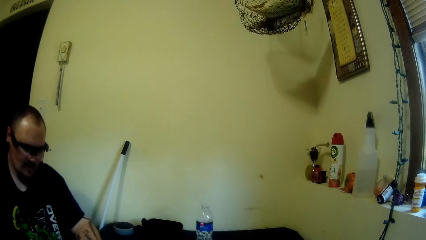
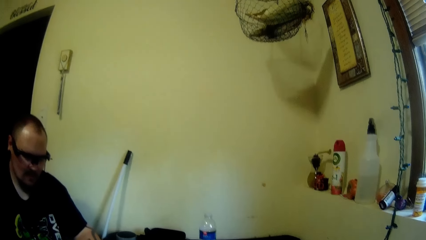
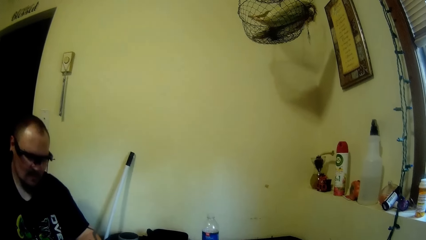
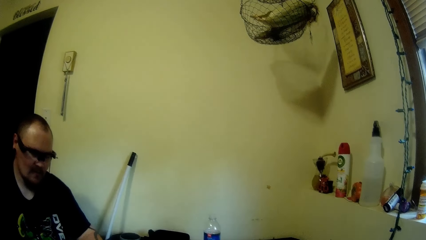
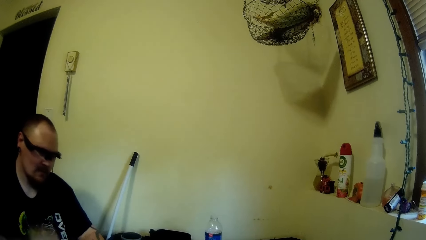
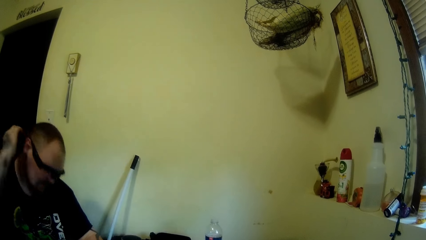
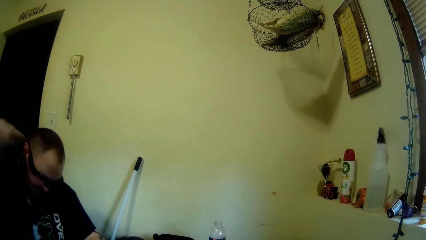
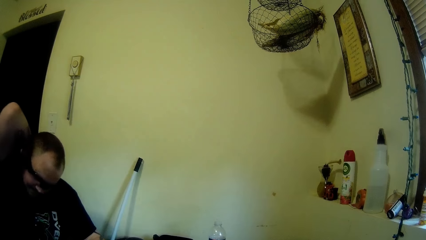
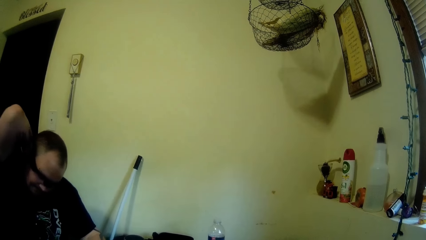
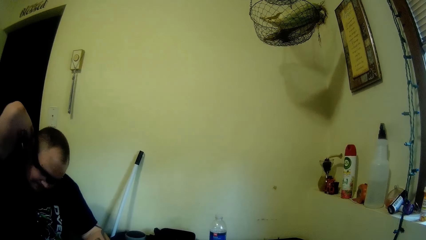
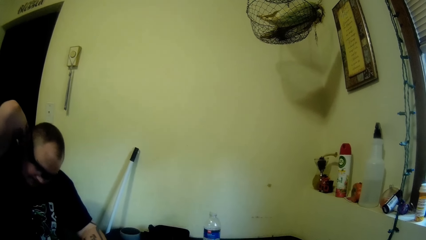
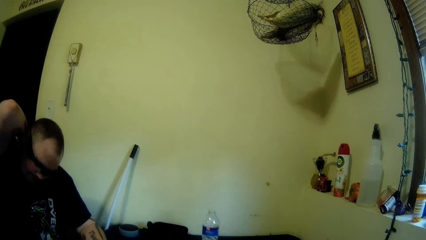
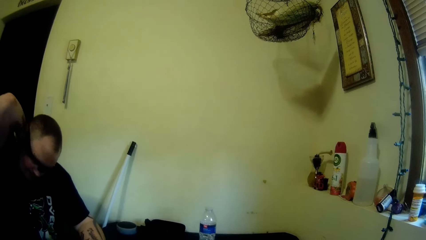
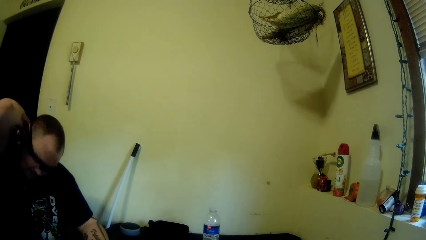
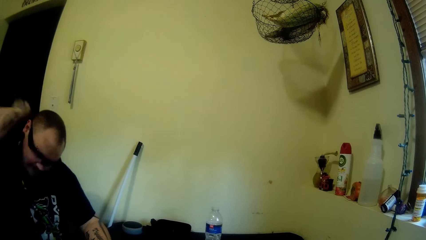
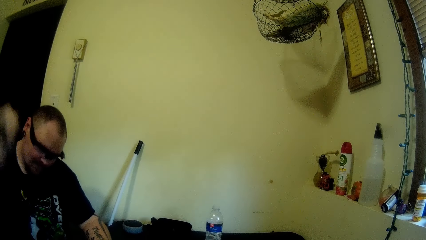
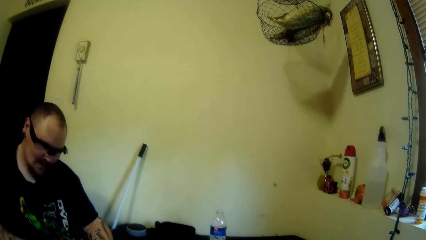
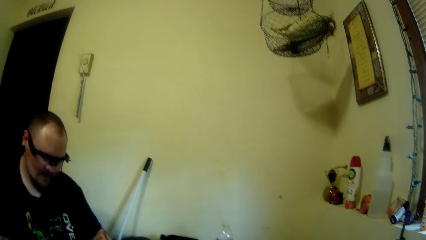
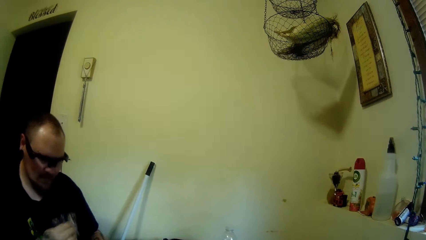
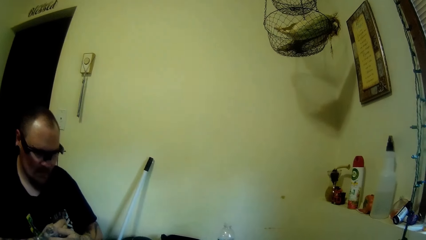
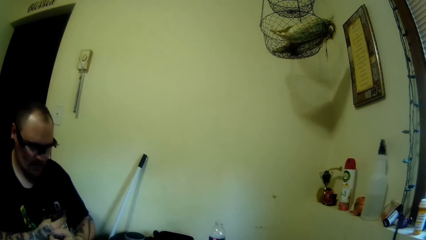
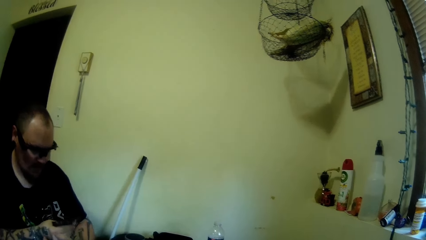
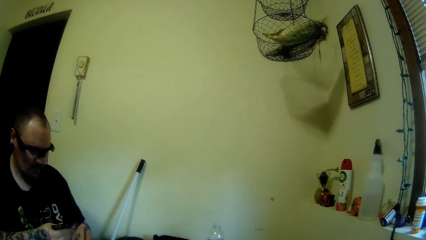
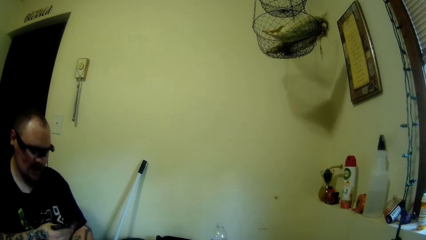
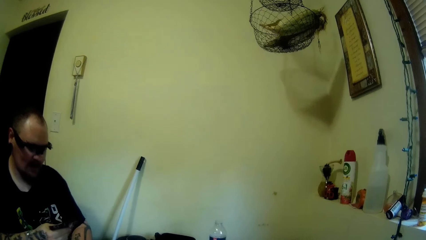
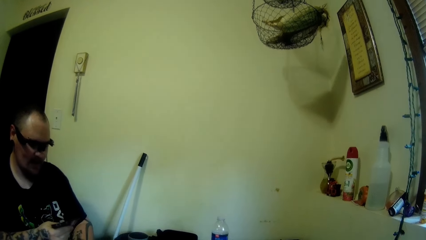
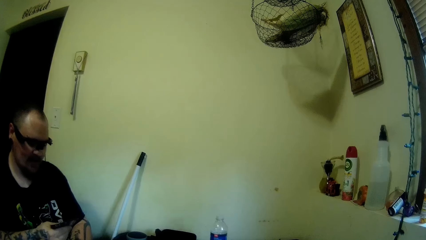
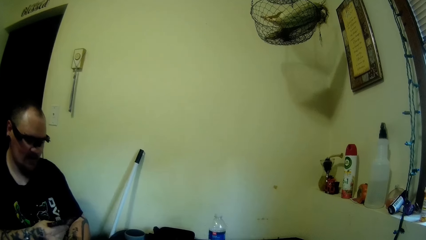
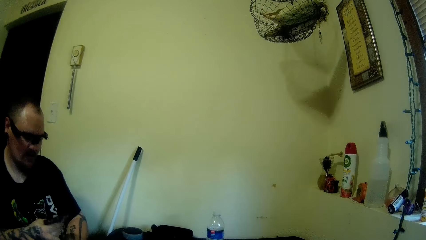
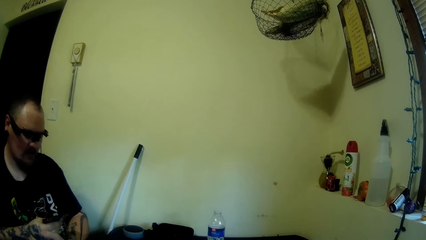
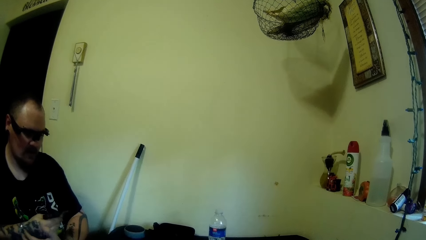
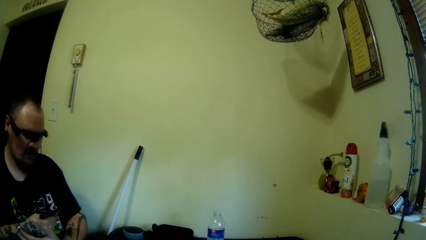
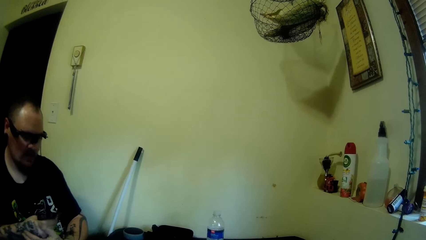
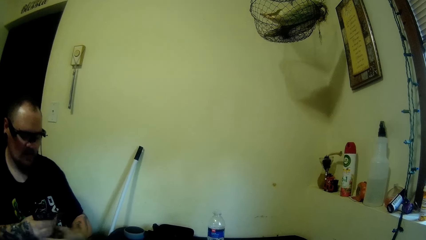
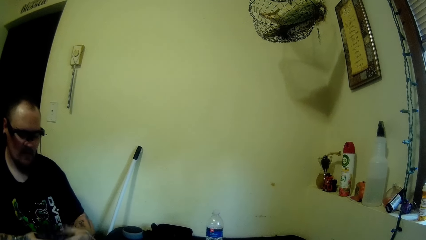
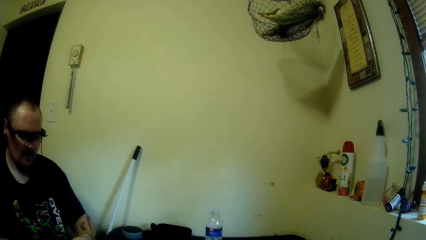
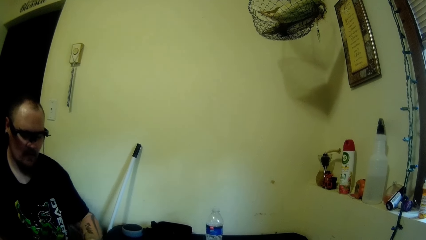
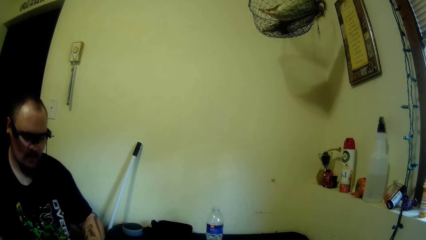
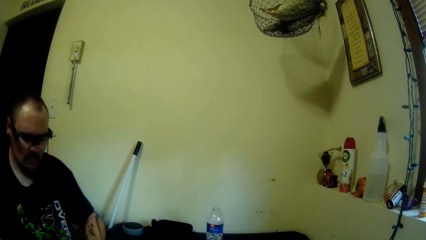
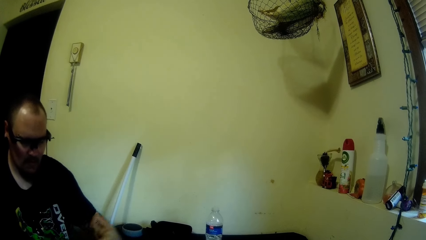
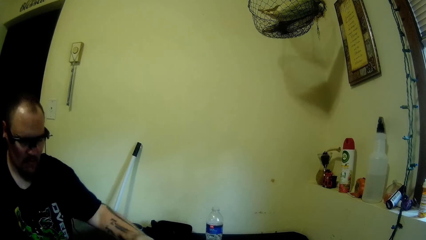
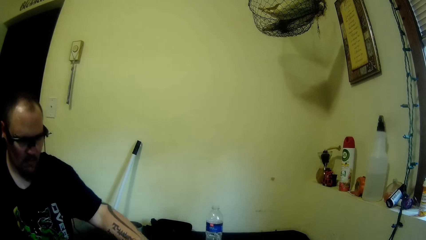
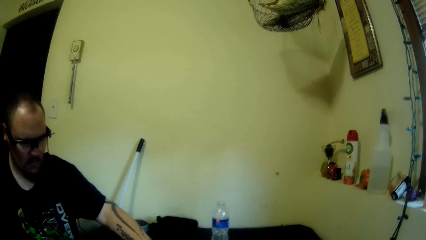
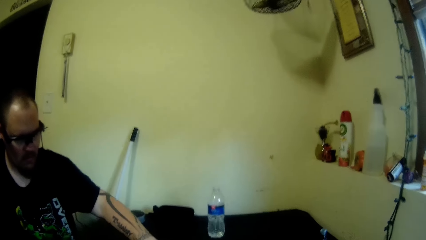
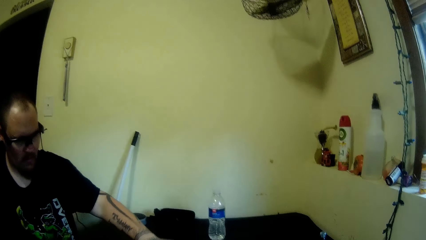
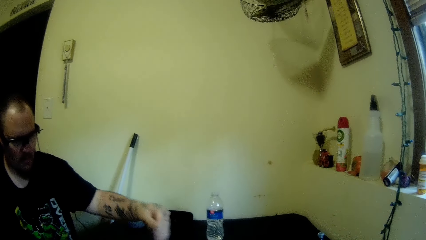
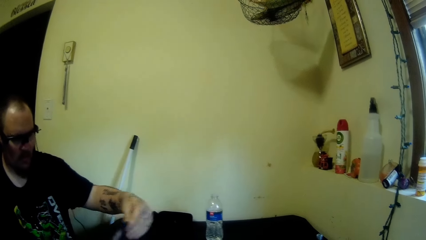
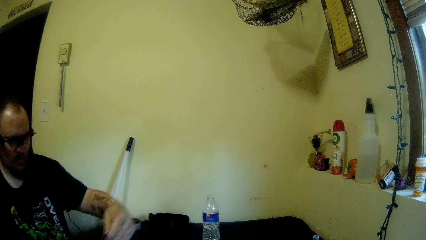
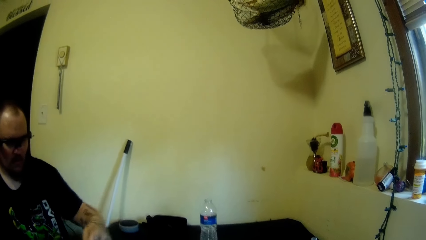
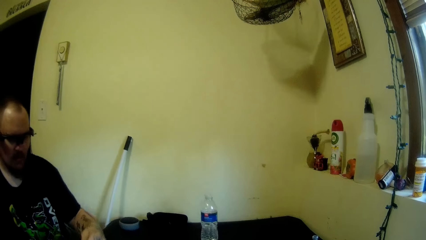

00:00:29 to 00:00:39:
The camera wearer scratches the back. They play with playing cards.

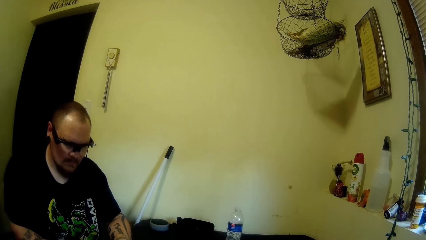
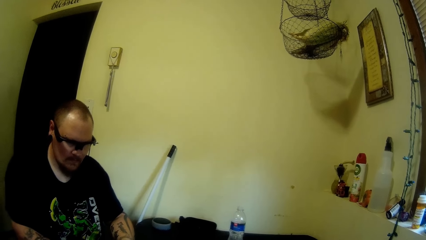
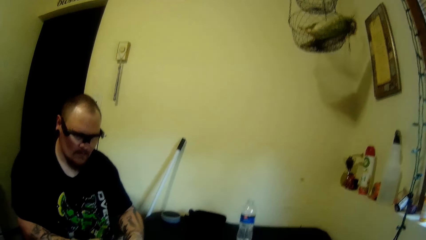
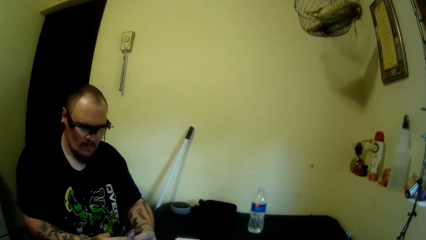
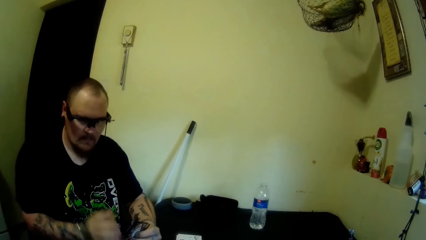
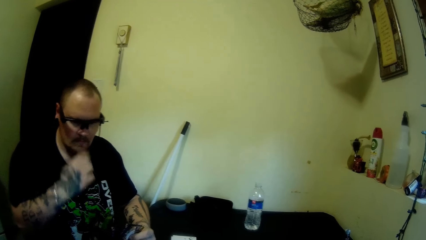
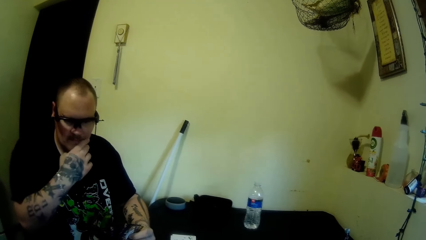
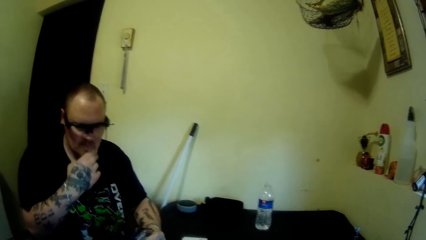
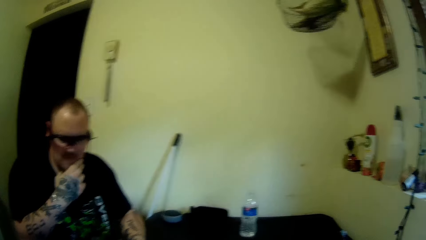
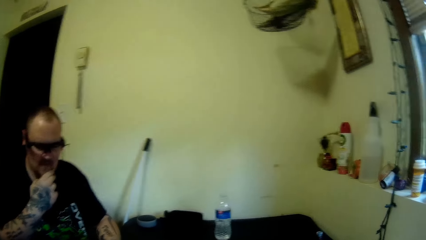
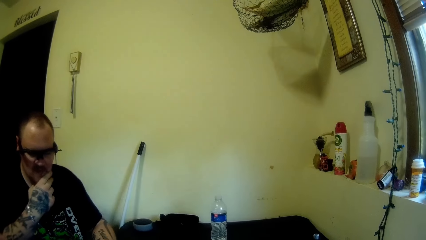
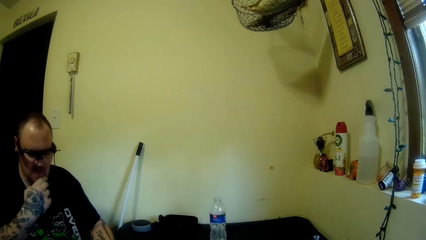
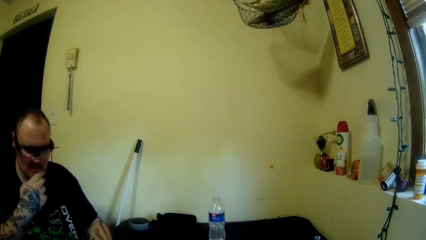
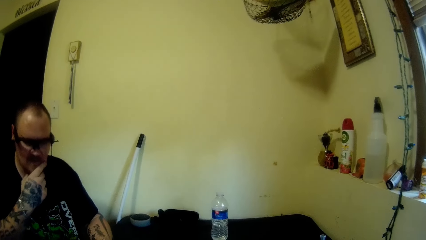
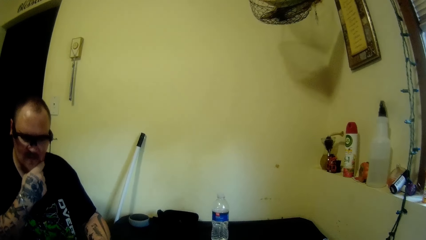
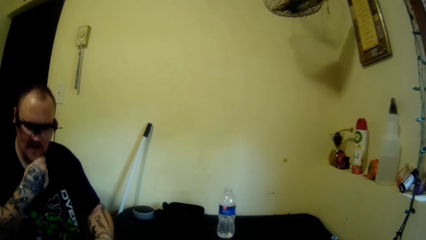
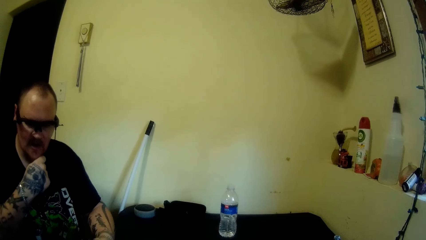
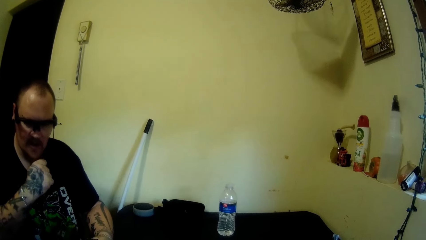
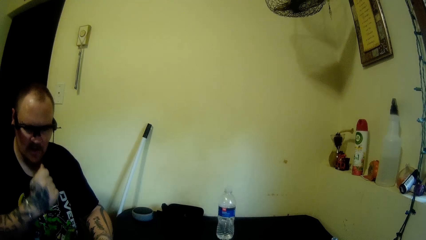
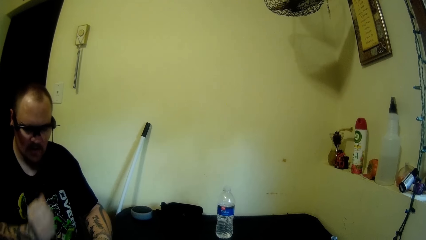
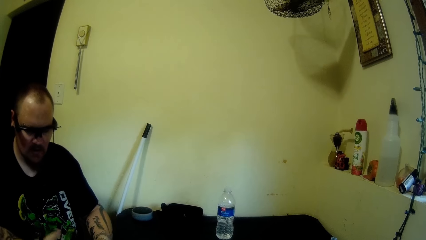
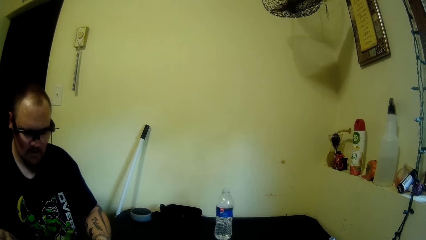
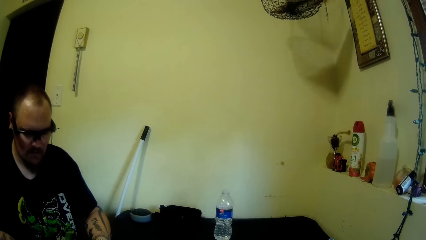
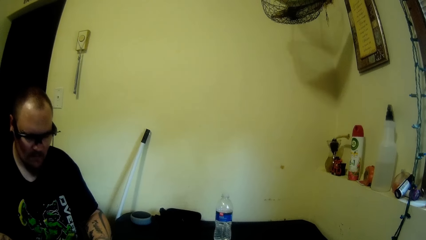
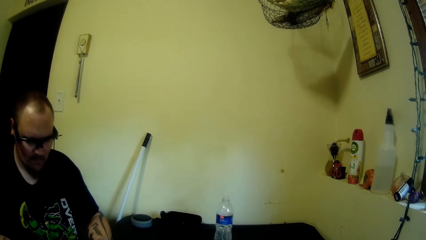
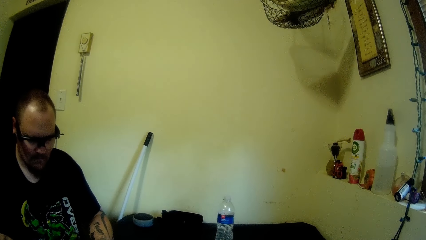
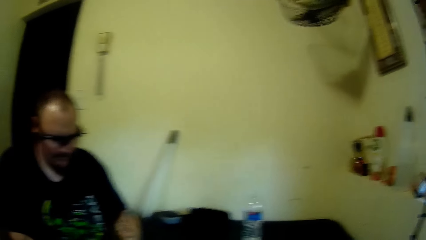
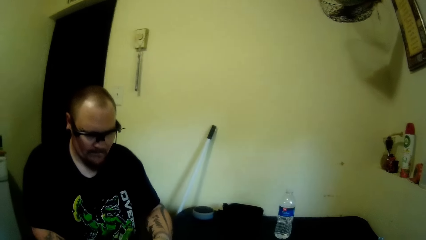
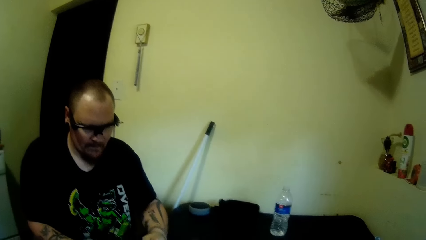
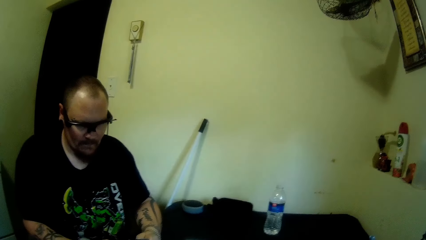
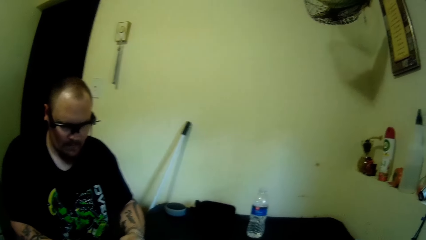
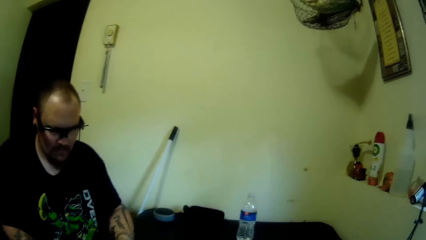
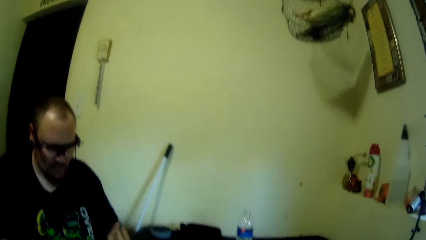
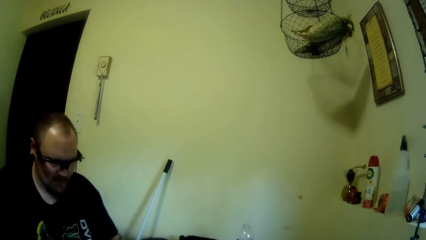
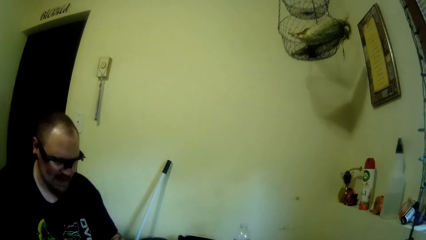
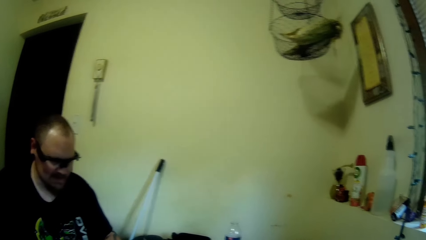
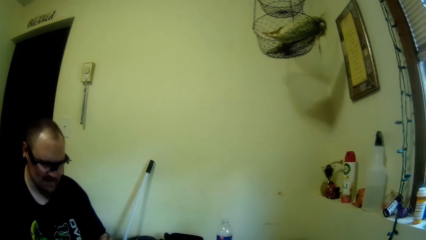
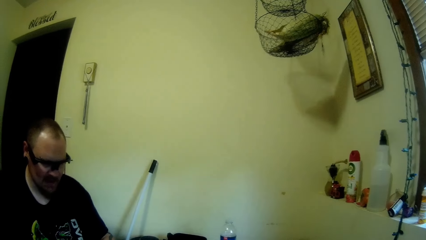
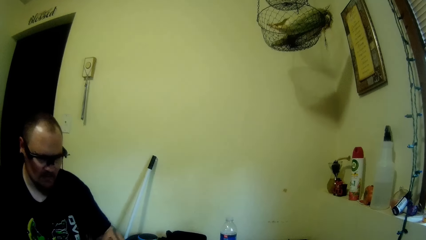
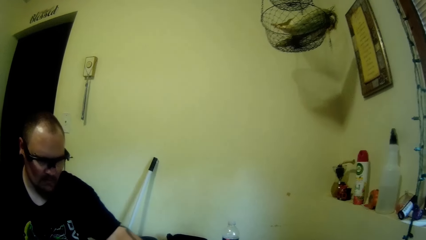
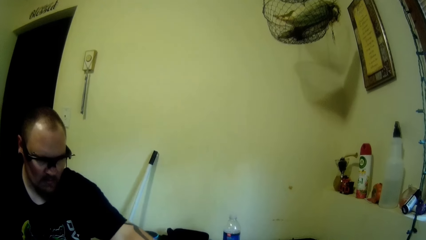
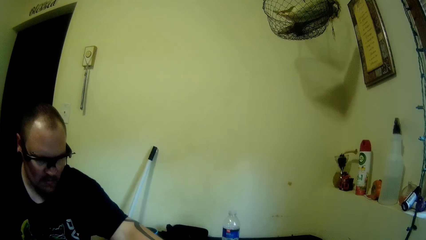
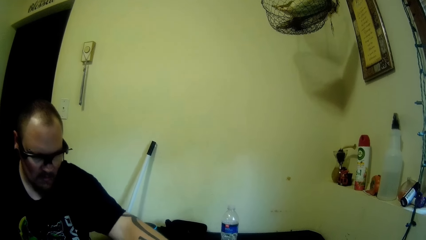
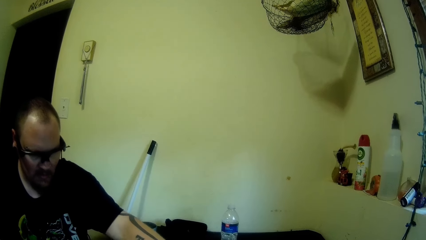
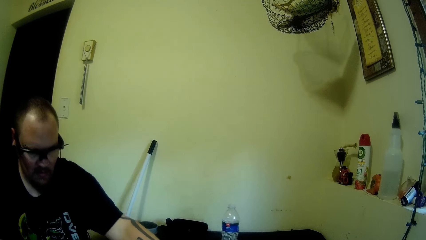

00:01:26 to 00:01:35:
The camera wearer rubs the chin. They play with playing cards.
